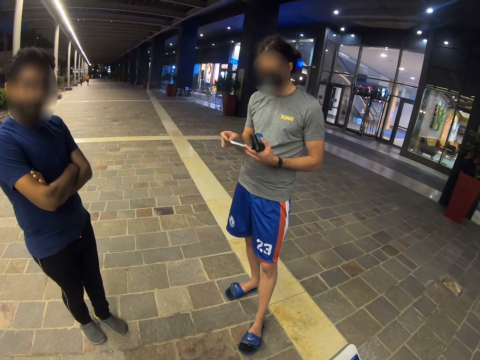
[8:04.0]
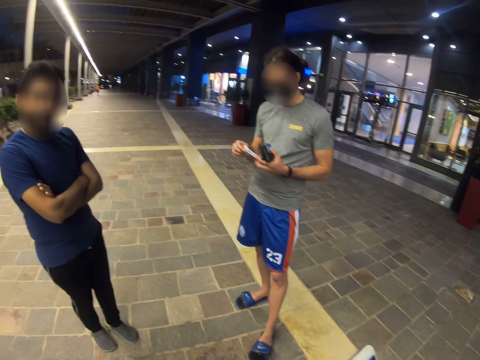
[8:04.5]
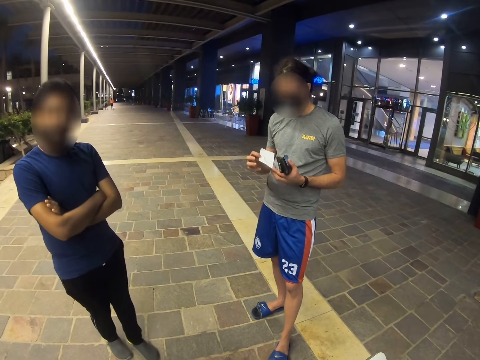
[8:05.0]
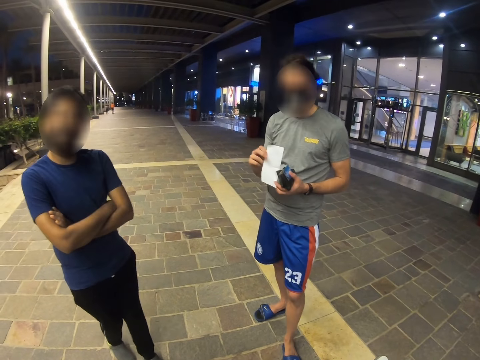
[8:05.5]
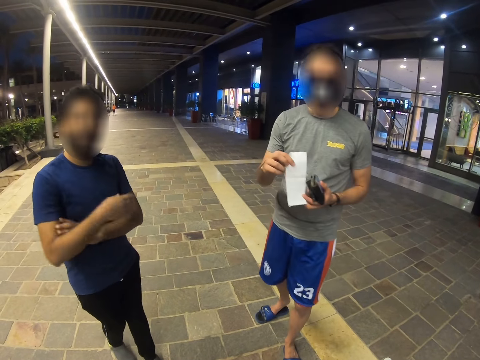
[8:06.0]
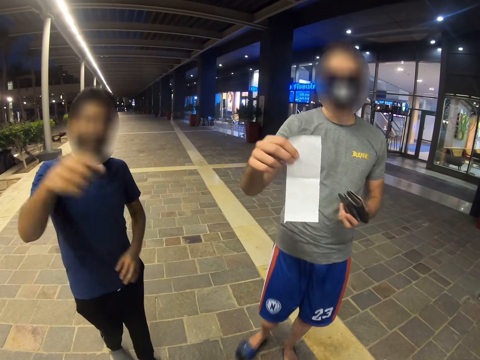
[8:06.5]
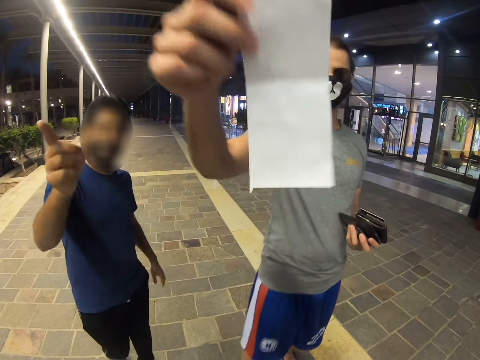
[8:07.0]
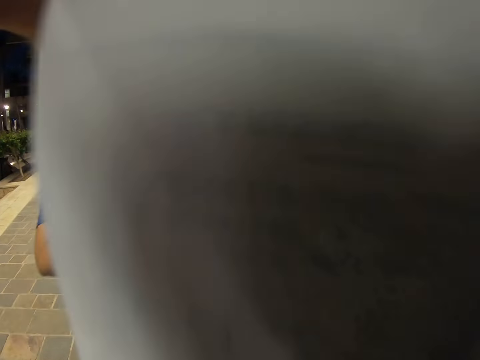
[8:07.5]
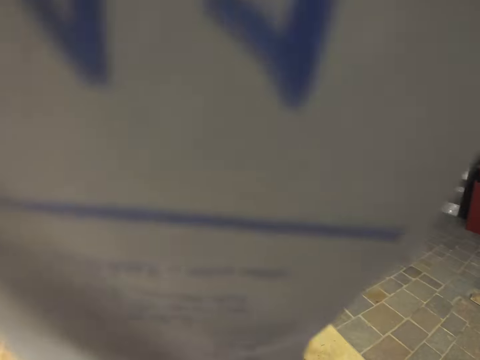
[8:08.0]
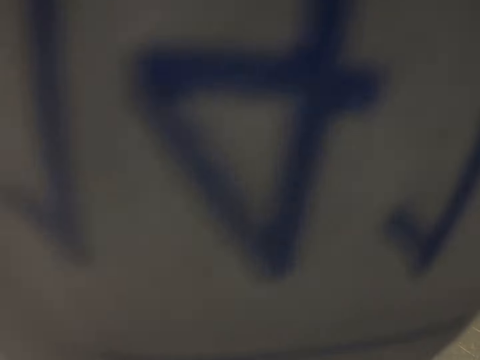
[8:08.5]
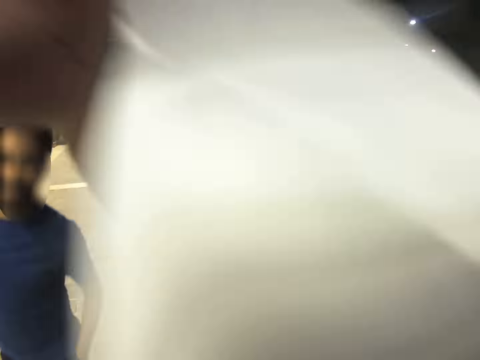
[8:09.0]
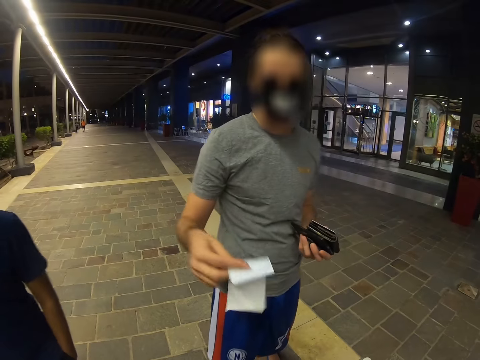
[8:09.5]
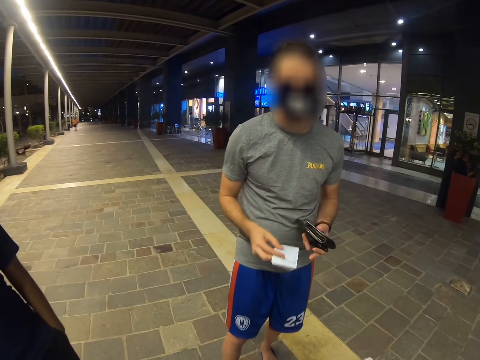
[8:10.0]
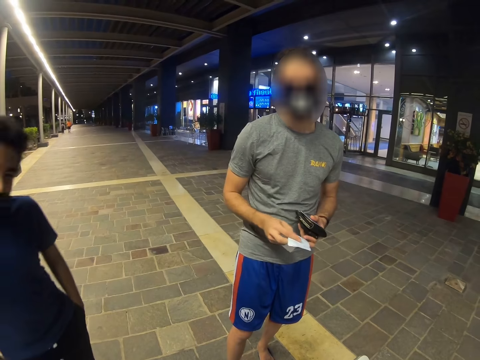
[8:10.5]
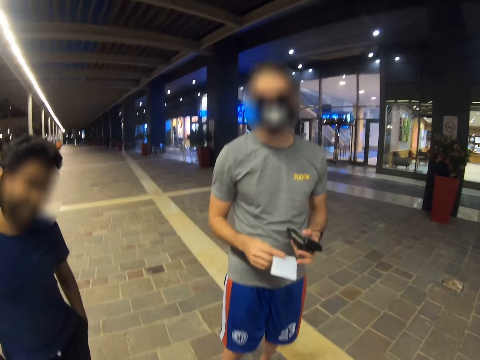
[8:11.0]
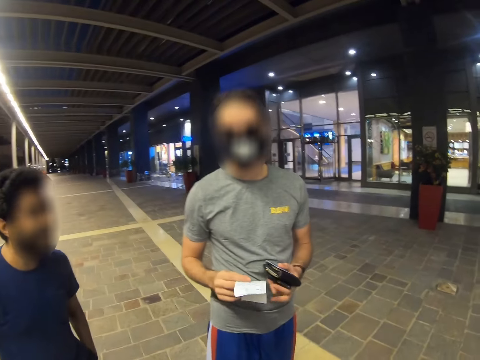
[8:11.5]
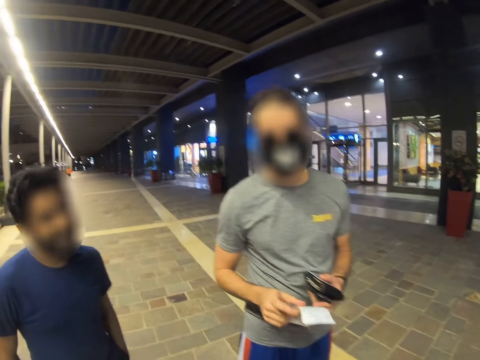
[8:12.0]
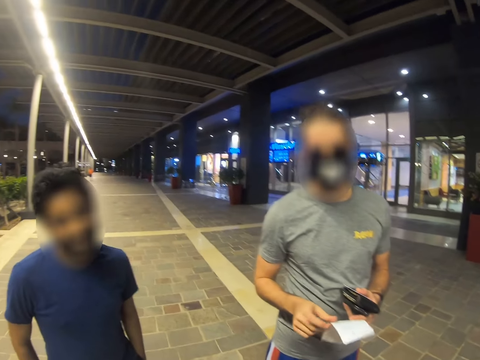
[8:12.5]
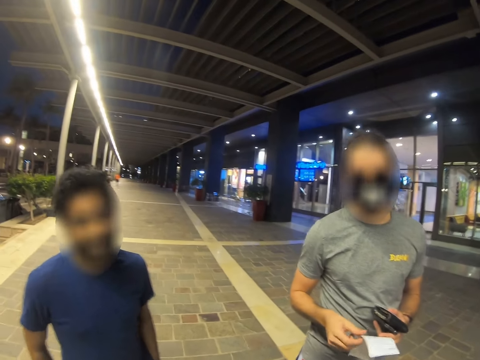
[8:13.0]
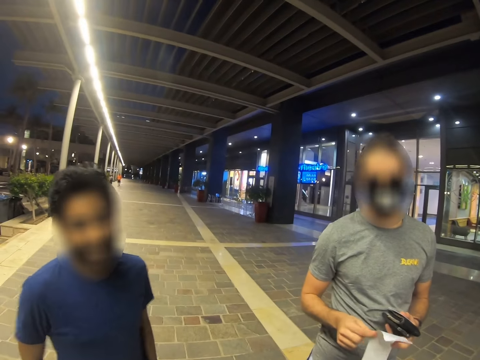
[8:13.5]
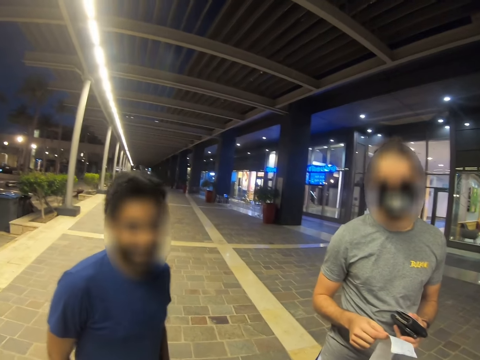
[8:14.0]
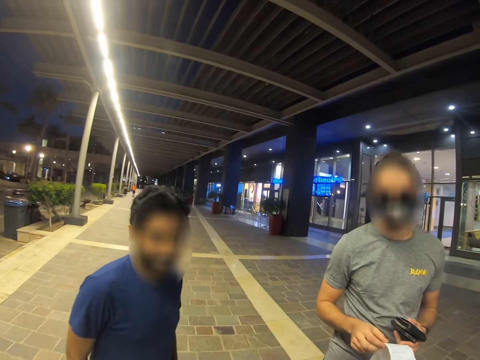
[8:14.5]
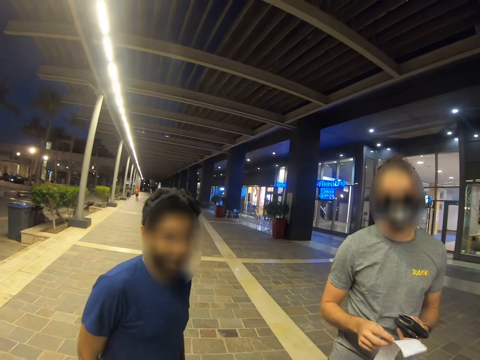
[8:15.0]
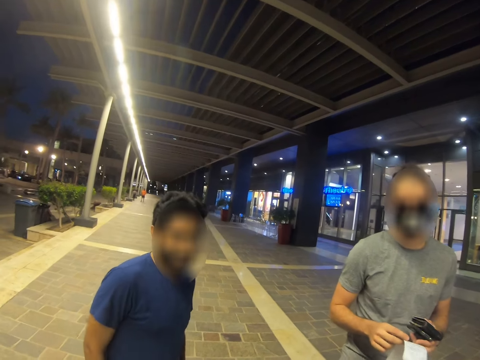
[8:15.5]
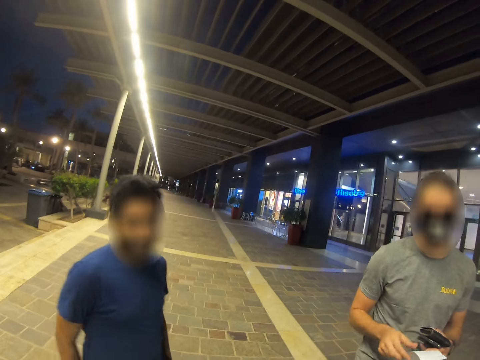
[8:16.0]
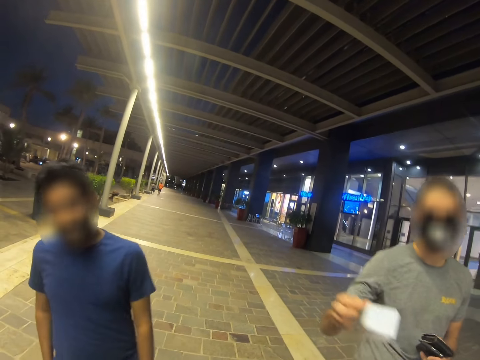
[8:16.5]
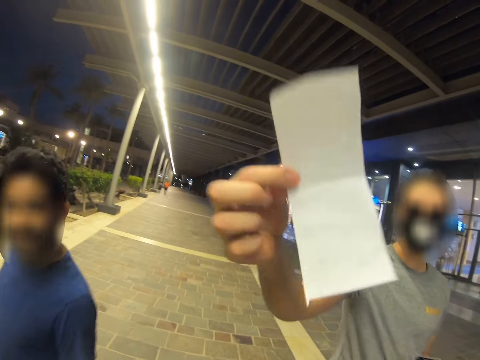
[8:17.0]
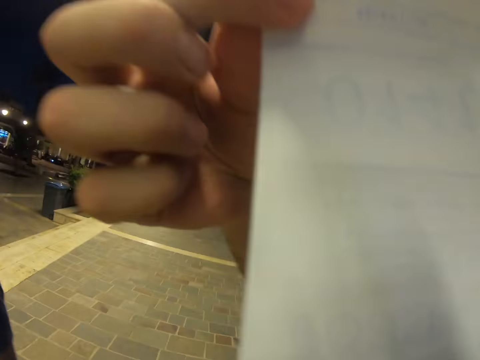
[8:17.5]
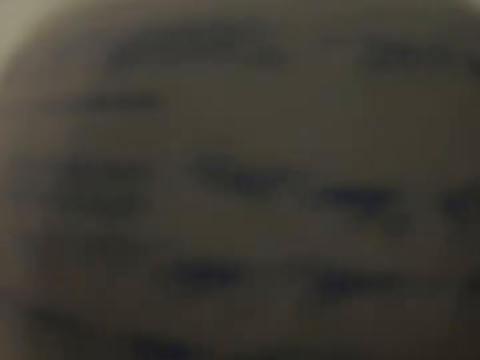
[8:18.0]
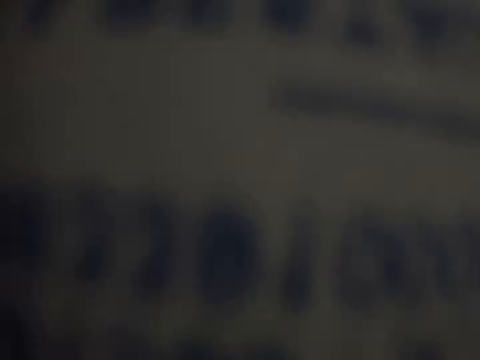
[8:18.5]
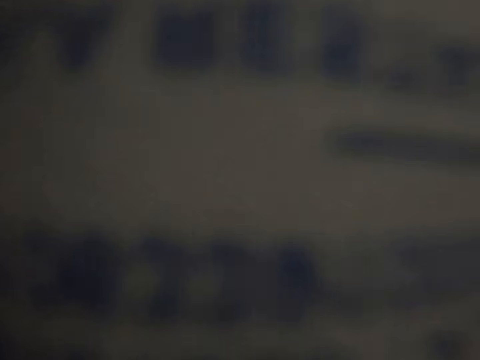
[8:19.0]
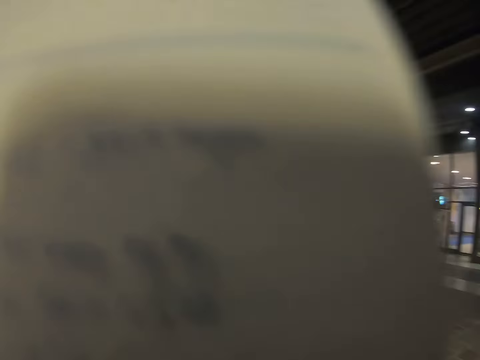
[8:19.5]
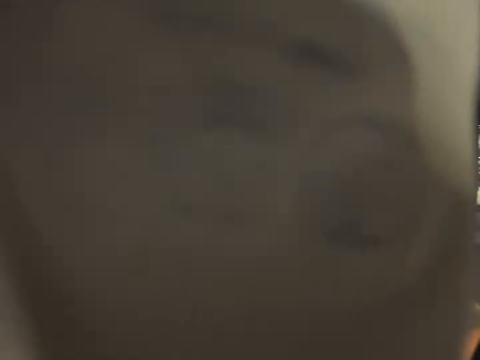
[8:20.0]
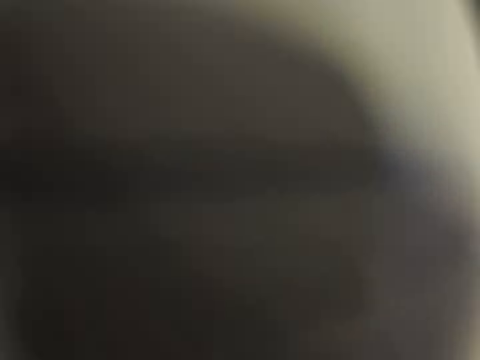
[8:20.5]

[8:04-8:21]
A man shows out a paper. Another man swings a hand. A different man blocks the camera of a man with a paper. The first man shows out the paper.

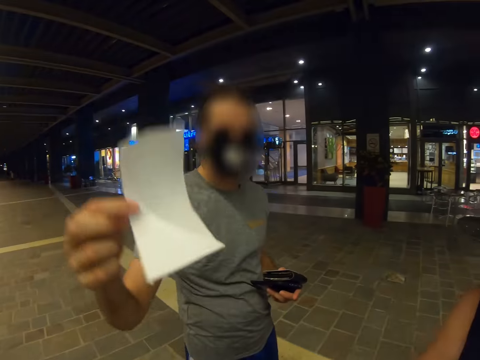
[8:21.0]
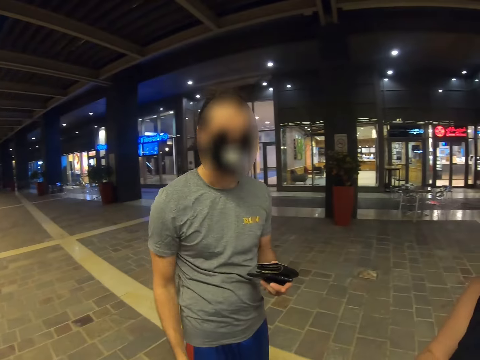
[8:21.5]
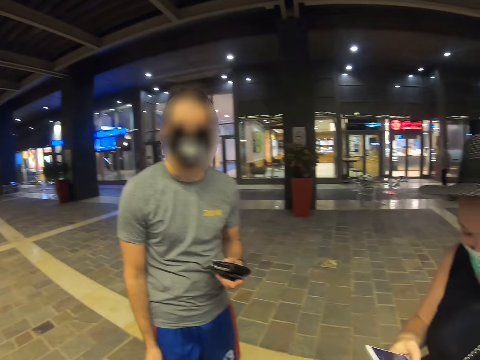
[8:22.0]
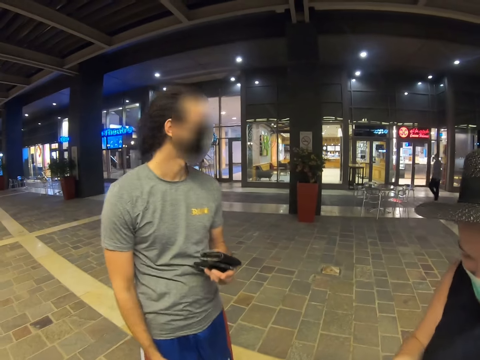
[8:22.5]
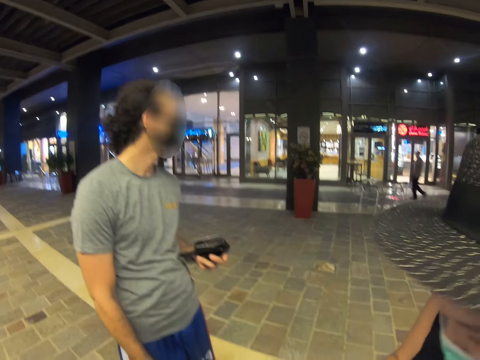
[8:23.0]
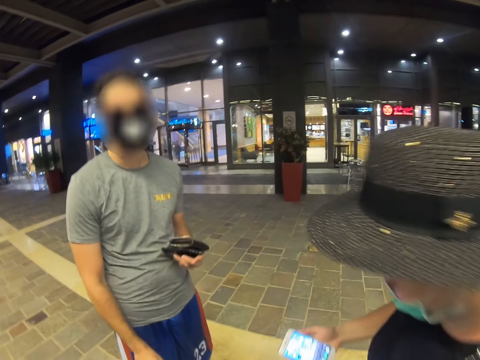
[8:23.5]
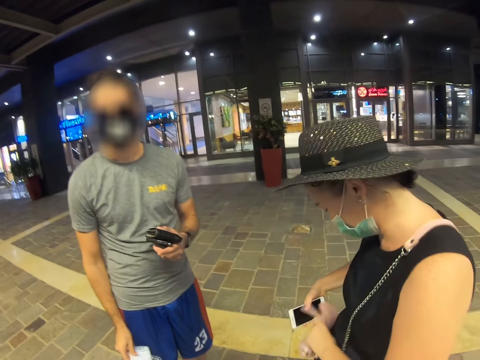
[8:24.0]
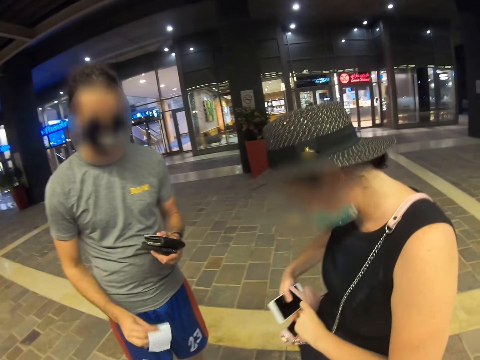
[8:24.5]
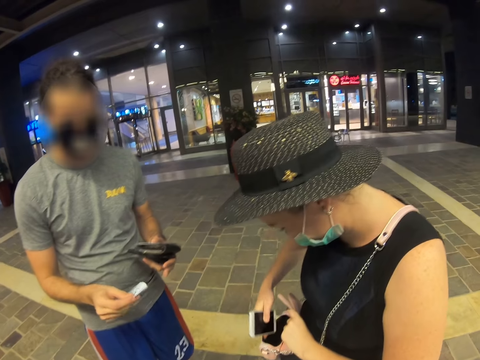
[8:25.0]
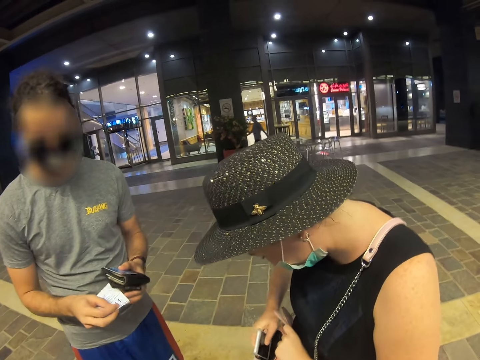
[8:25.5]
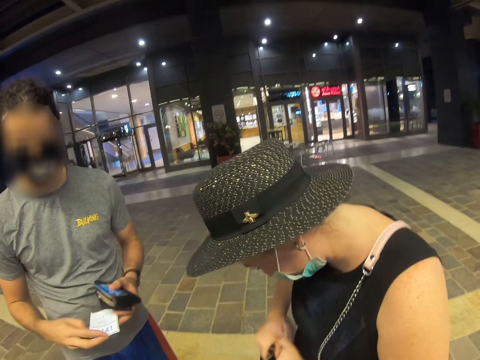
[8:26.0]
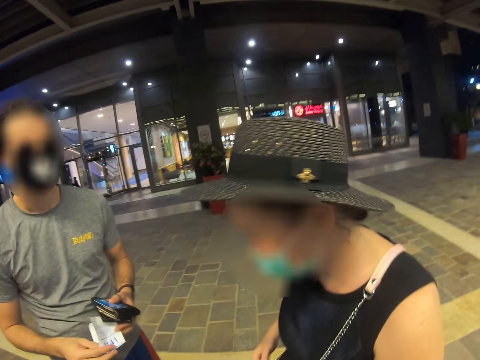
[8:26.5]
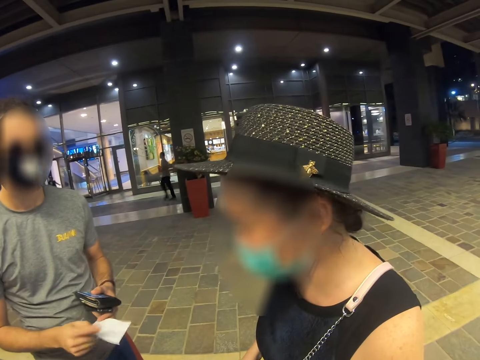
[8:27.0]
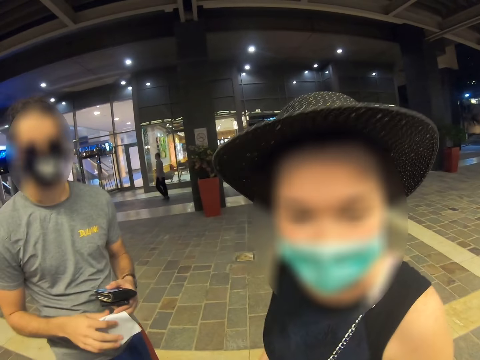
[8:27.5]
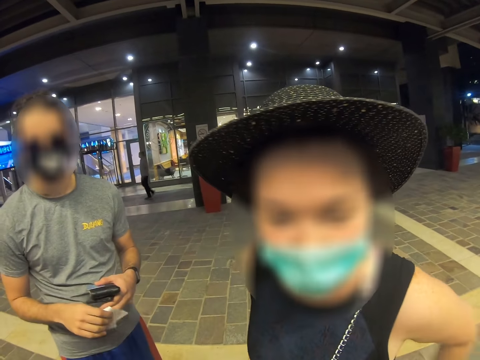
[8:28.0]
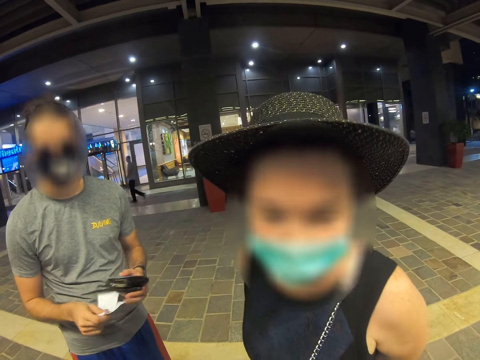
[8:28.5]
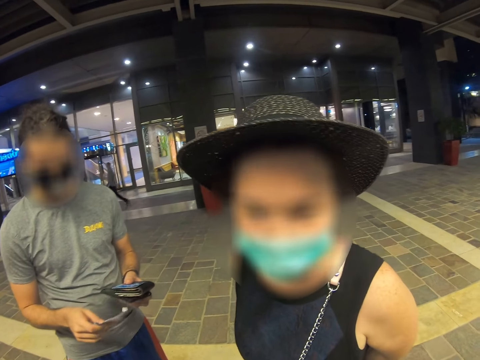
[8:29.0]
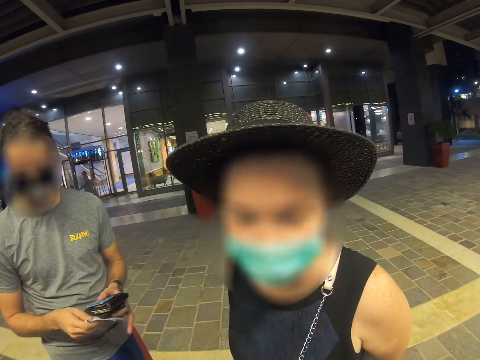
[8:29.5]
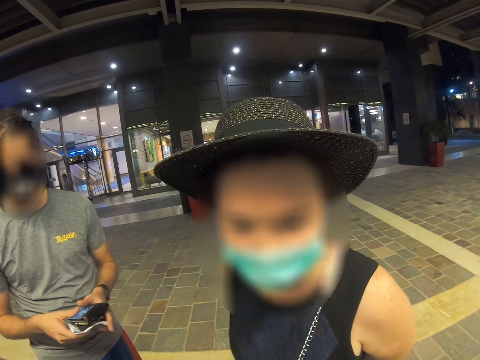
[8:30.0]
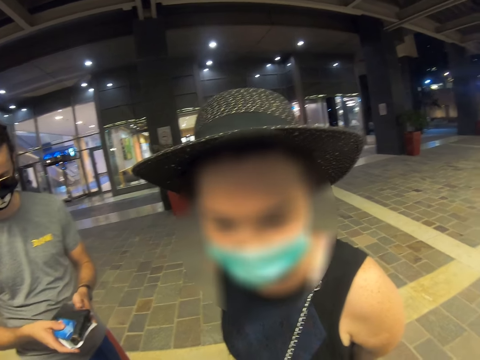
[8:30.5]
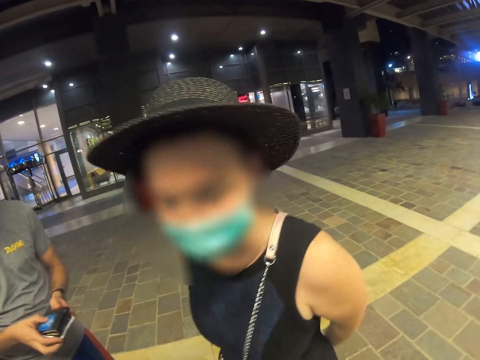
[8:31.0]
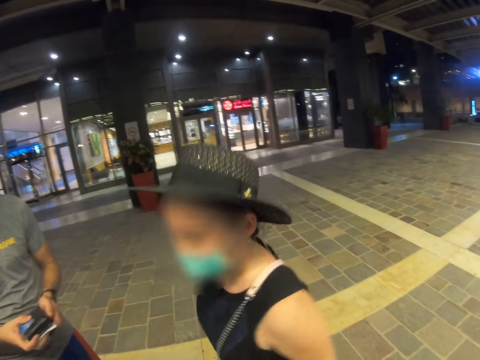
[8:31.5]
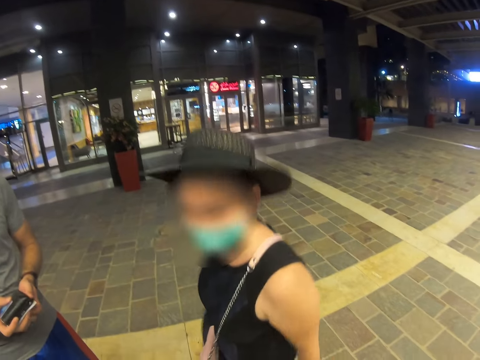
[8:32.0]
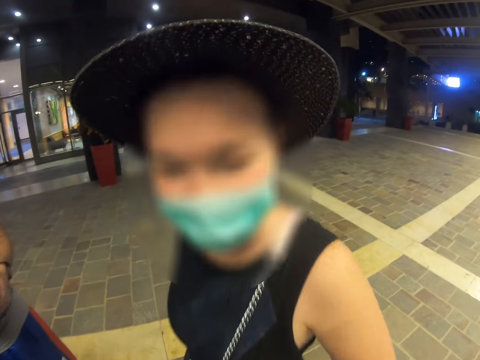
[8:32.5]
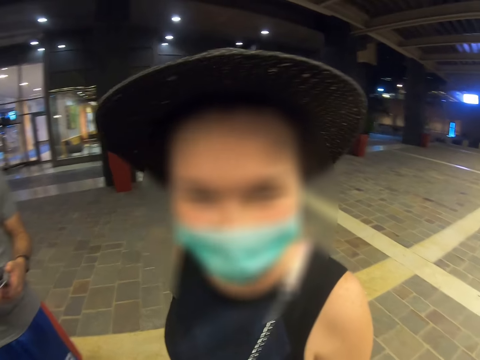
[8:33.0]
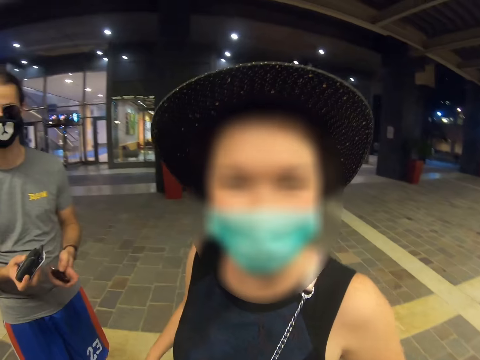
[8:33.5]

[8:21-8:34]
A woman puts back her phone in the sling bag. A man folds the paper. The woman speaks with the man. The woman shakes her body.
